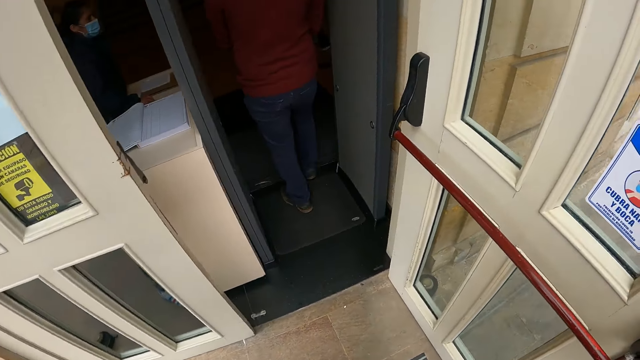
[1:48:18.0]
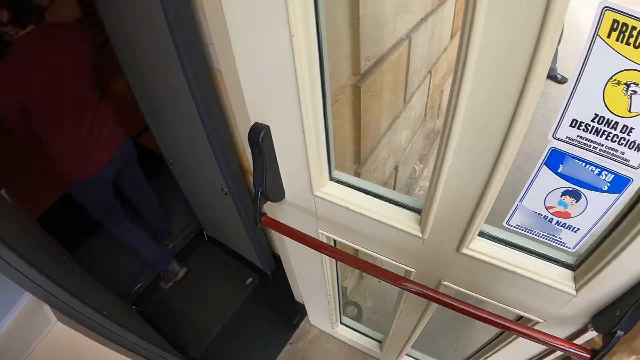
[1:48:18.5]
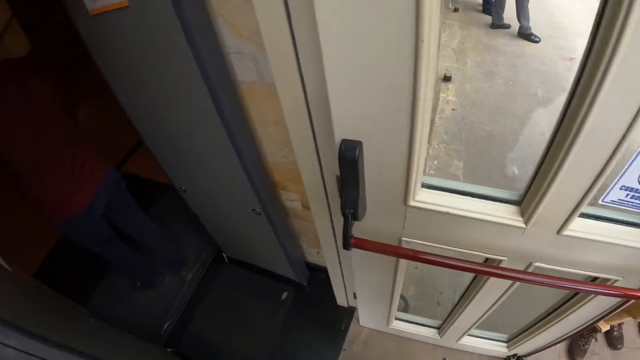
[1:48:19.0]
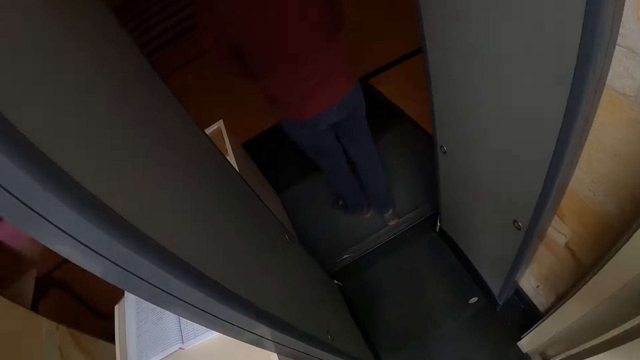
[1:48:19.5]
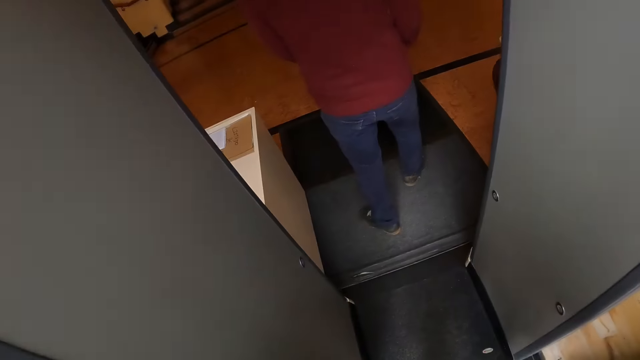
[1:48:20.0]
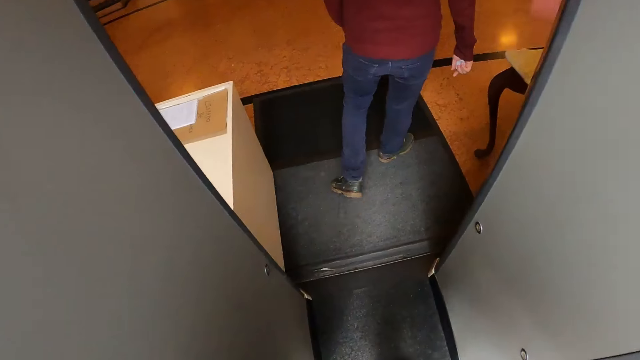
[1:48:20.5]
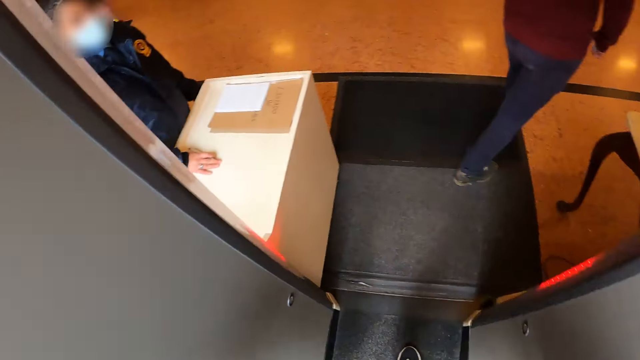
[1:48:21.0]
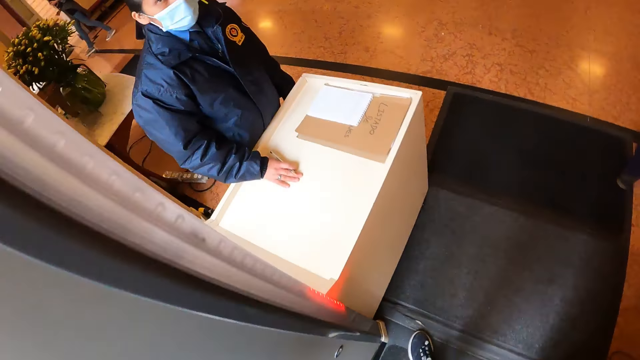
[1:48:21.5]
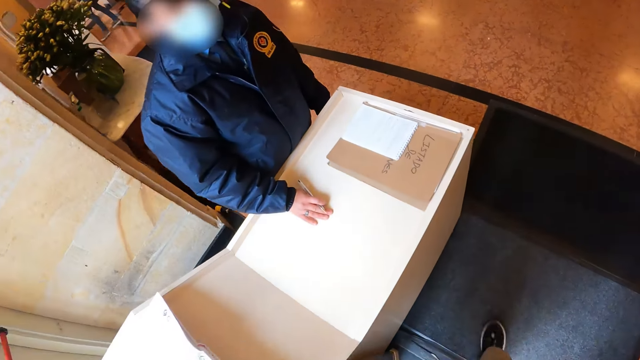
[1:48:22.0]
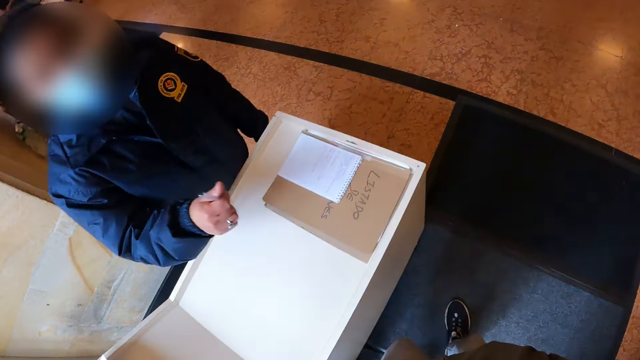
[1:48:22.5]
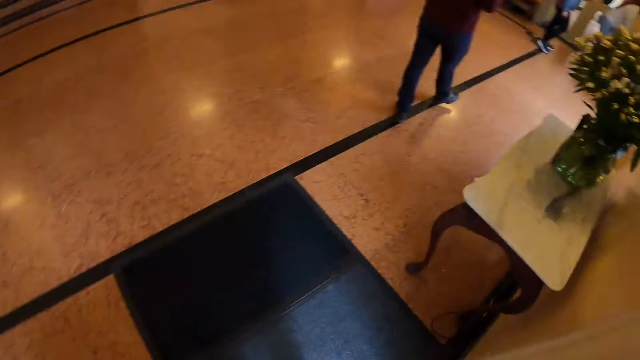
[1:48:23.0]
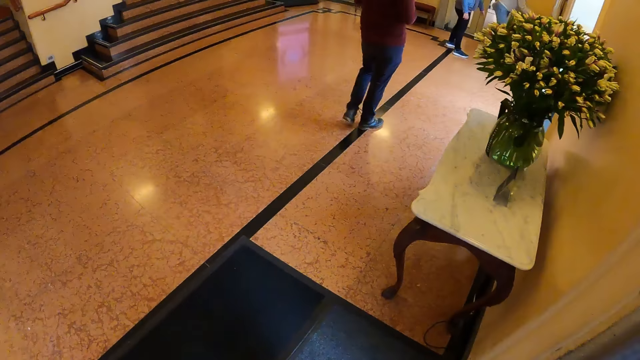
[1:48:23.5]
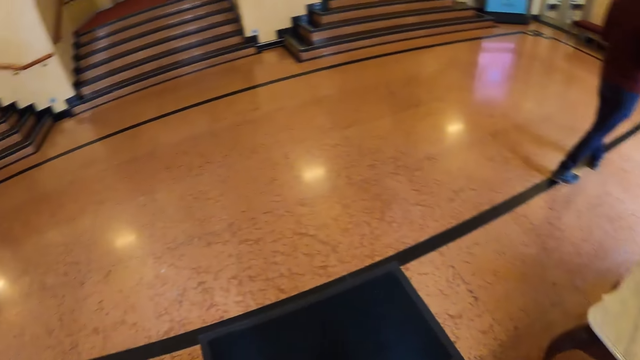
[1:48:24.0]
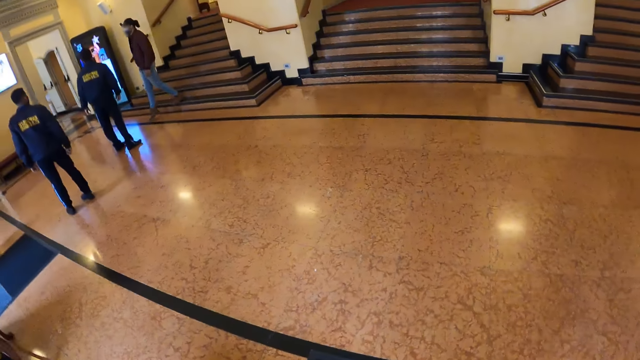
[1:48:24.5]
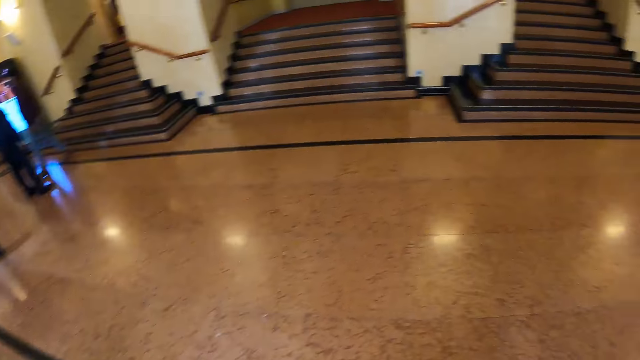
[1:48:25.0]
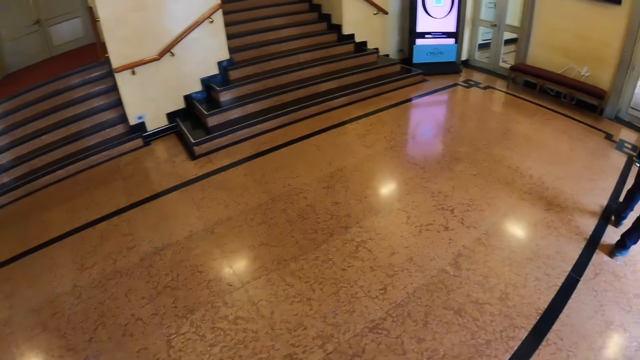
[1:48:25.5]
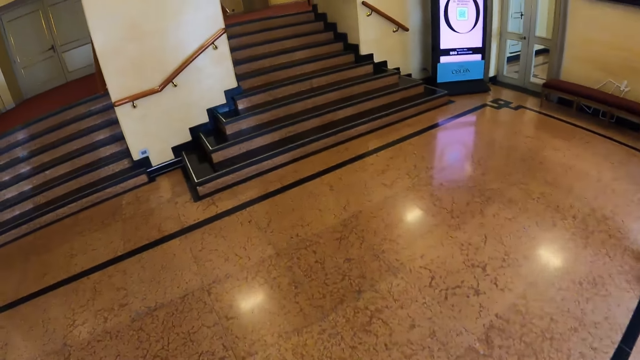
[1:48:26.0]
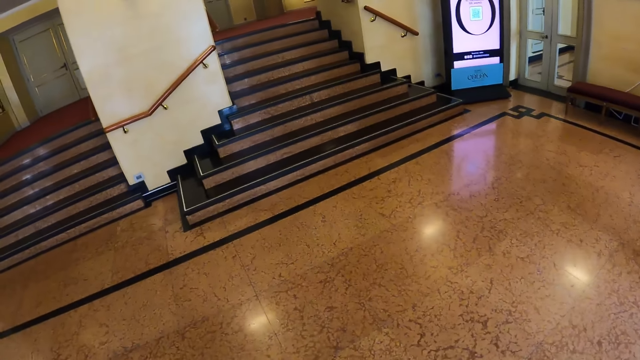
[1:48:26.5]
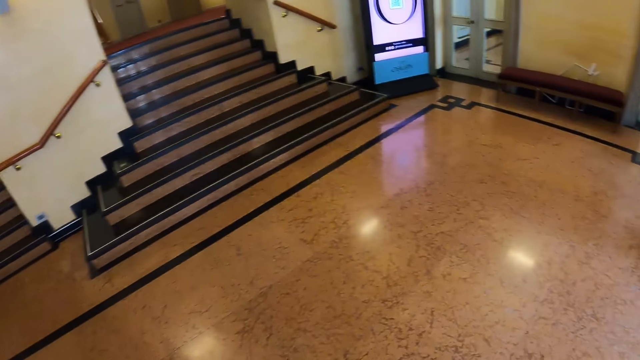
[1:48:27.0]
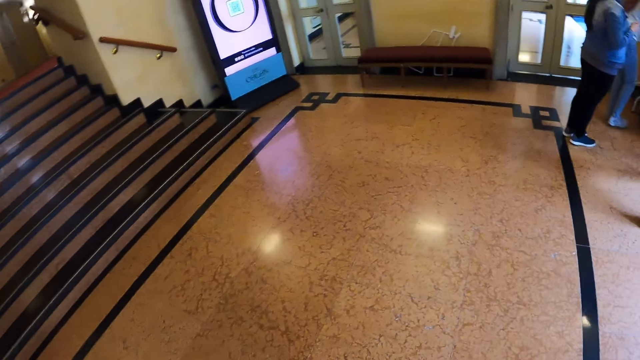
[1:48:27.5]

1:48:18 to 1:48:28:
The camera wearer gets in a room. They walk in the room.

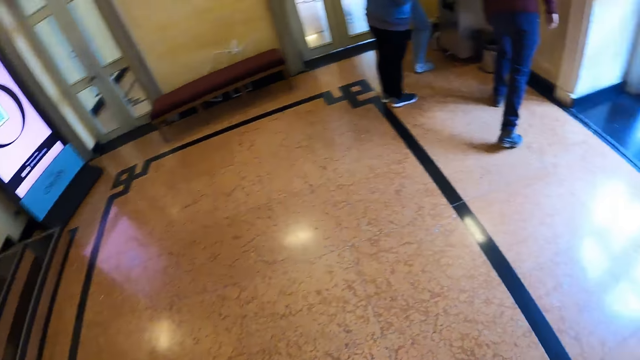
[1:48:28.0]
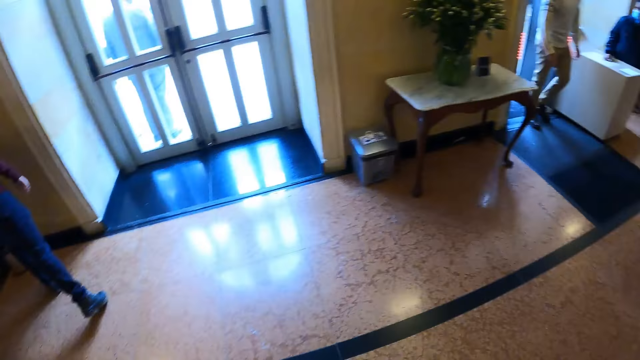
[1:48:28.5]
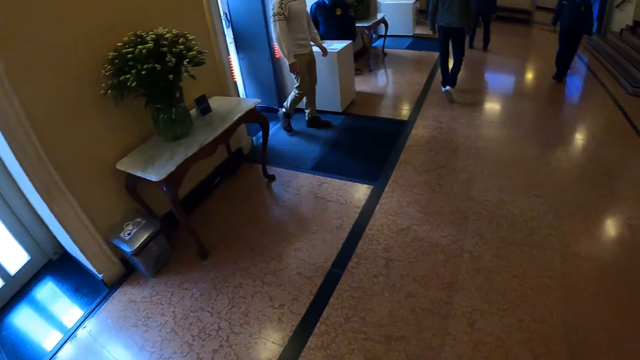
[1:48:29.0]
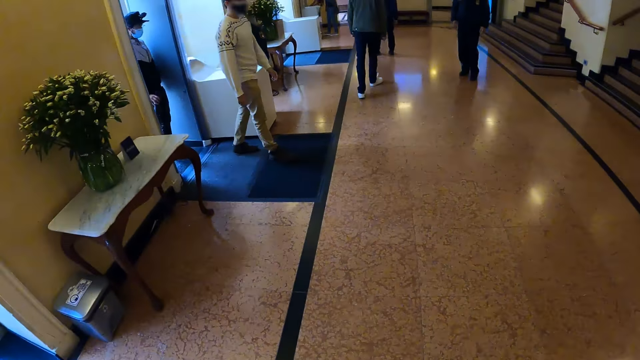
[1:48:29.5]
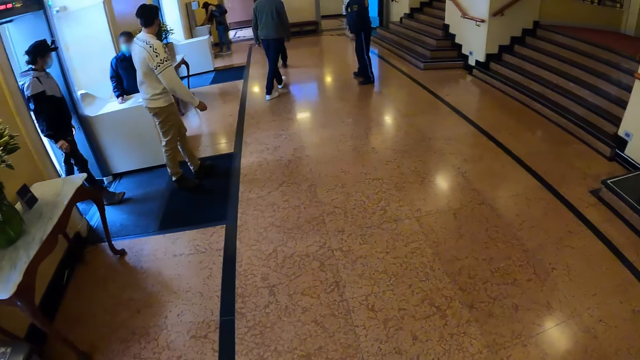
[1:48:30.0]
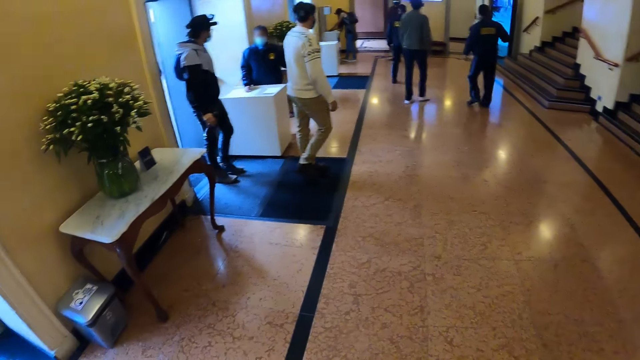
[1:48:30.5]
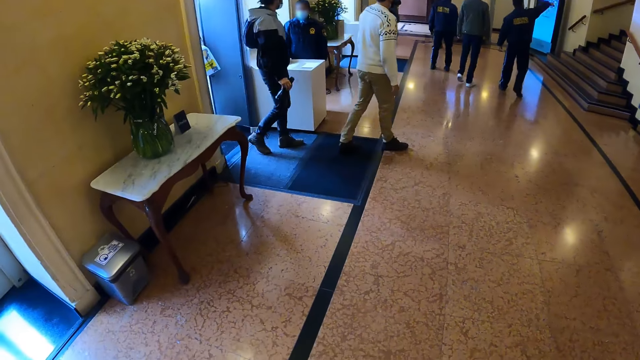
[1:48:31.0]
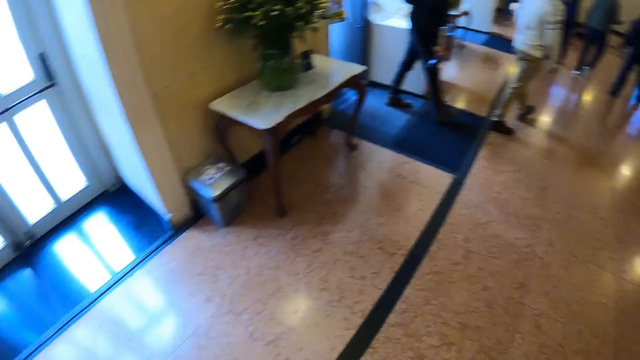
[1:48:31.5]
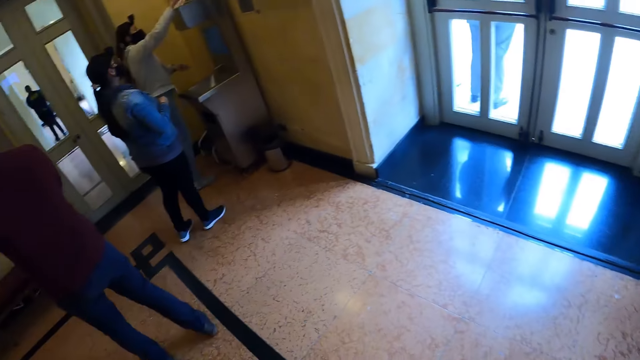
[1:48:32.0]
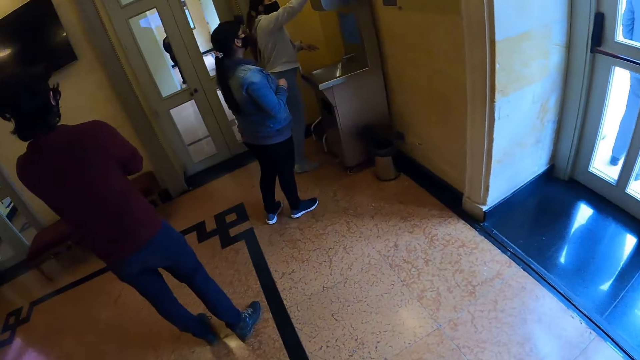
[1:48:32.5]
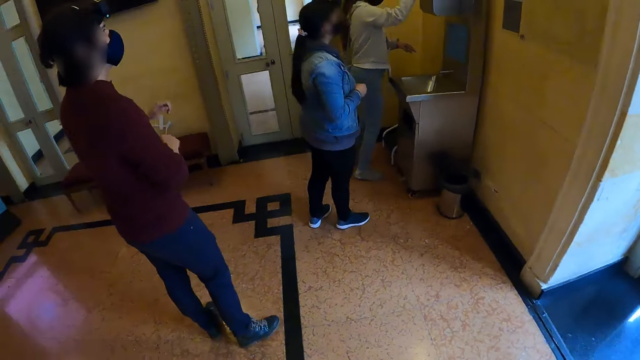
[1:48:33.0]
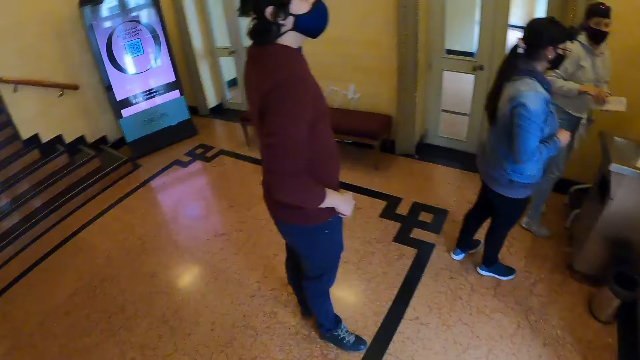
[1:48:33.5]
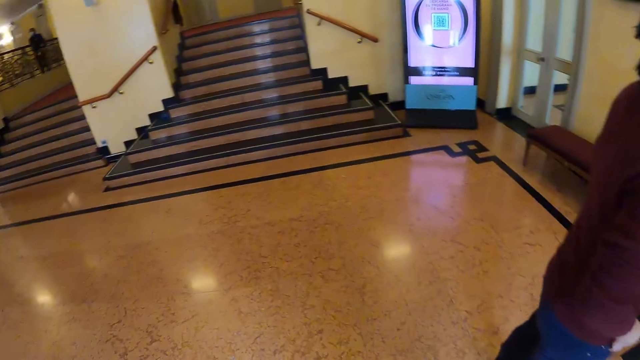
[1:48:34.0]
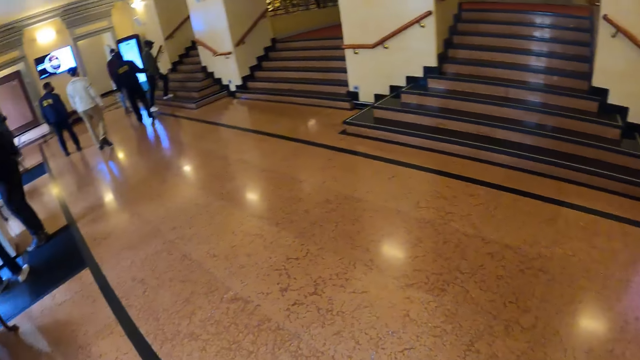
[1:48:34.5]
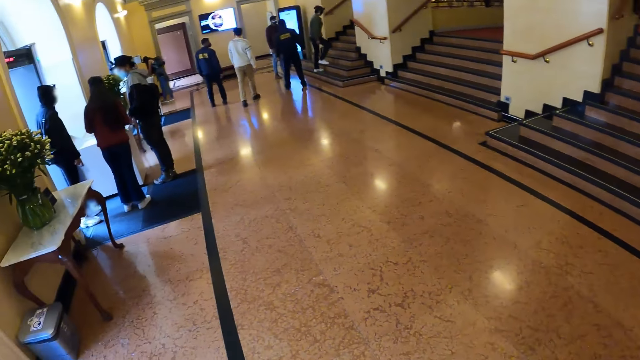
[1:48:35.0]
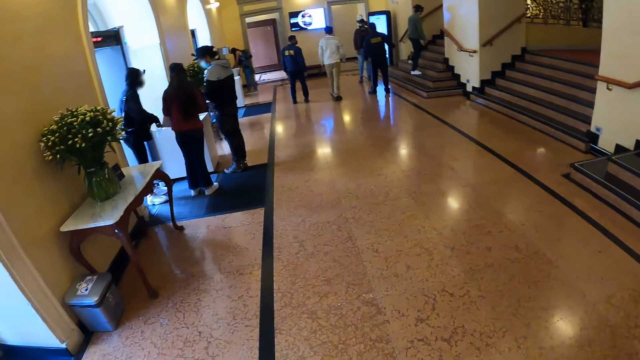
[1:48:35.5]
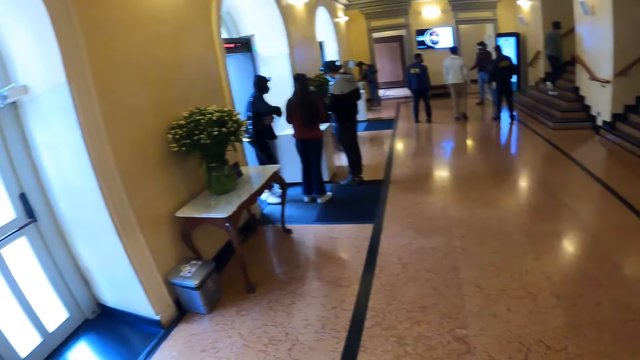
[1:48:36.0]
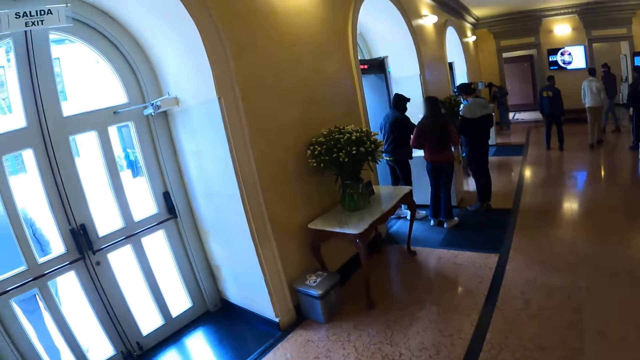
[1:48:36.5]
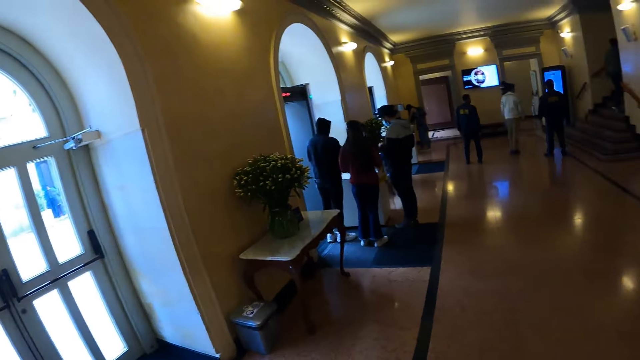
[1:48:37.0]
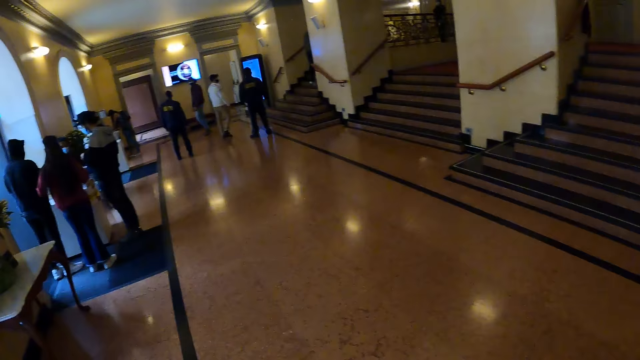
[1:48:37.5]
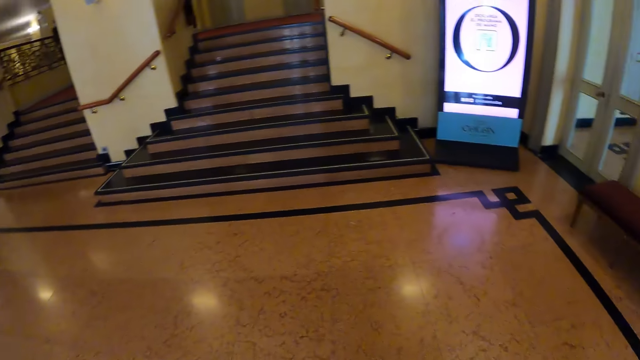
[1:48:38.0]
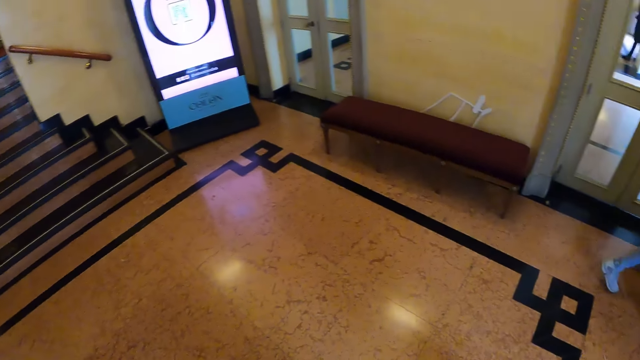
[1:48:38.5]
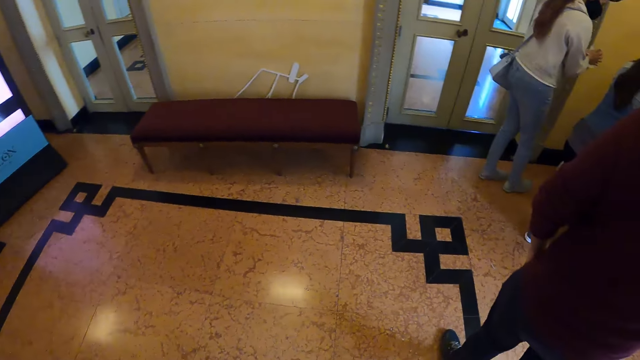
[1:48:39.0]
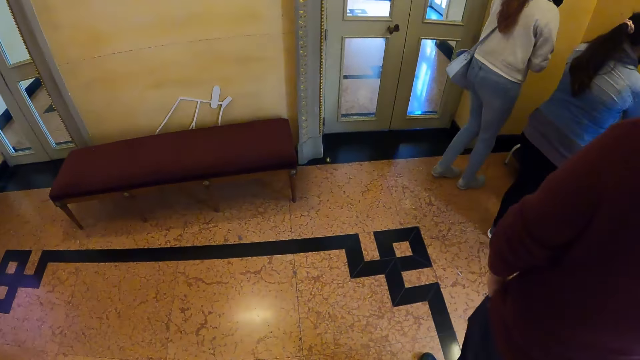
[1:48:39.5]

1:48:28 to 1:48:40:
The camera wearer looks around the building.
